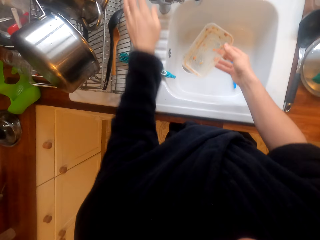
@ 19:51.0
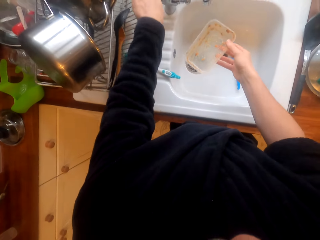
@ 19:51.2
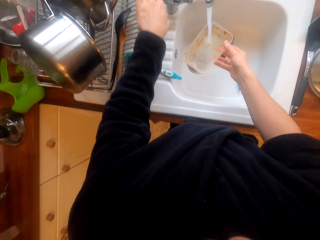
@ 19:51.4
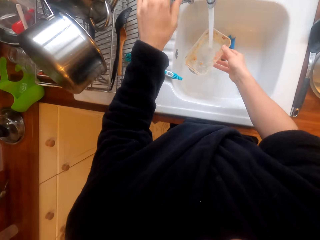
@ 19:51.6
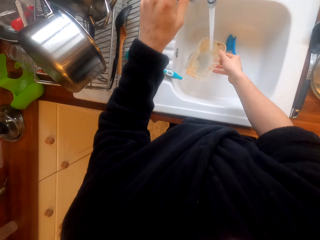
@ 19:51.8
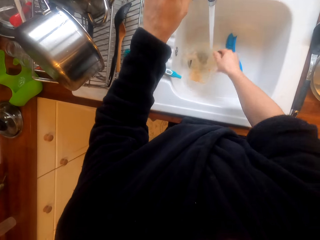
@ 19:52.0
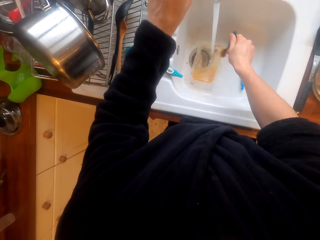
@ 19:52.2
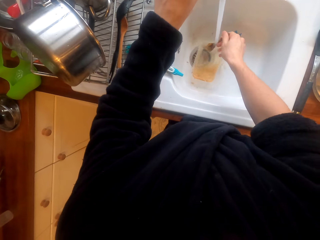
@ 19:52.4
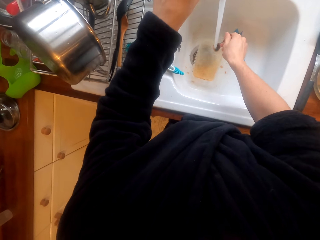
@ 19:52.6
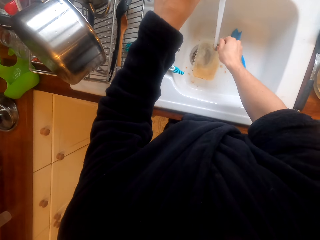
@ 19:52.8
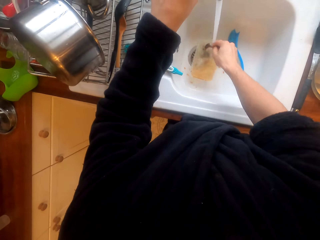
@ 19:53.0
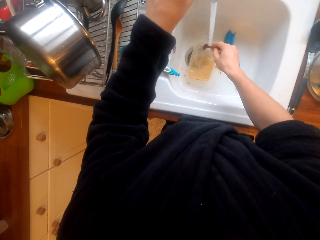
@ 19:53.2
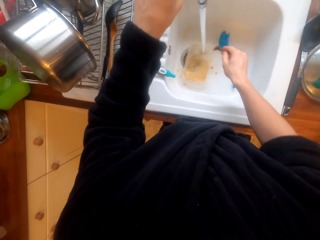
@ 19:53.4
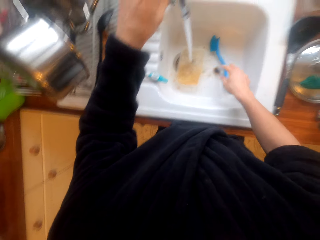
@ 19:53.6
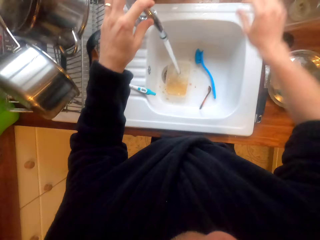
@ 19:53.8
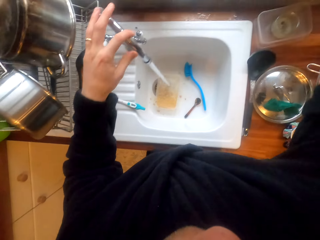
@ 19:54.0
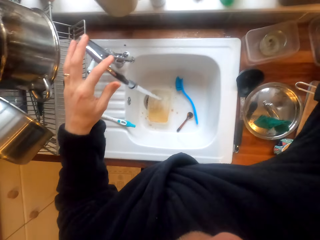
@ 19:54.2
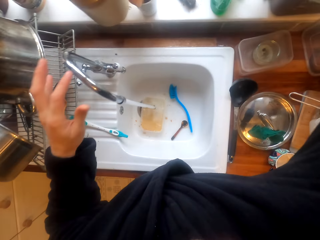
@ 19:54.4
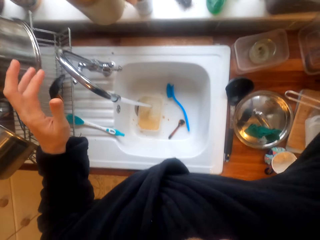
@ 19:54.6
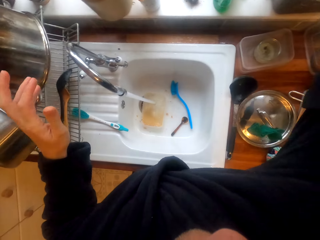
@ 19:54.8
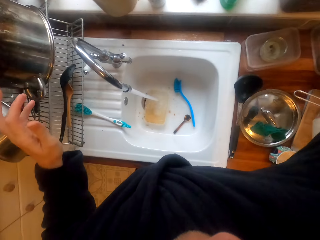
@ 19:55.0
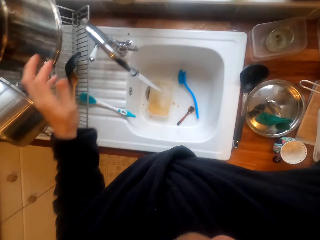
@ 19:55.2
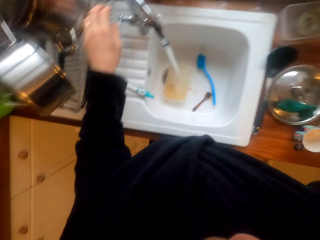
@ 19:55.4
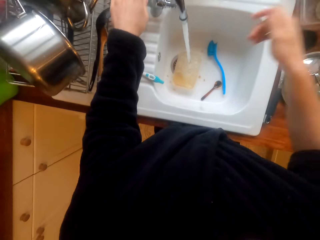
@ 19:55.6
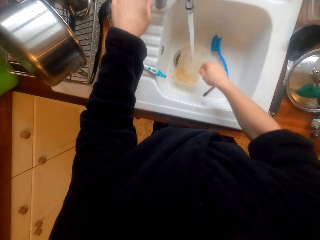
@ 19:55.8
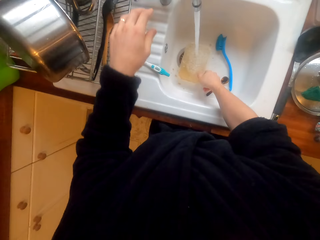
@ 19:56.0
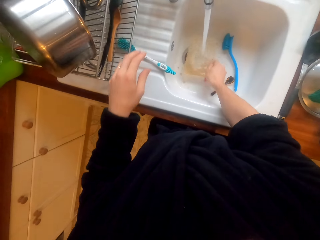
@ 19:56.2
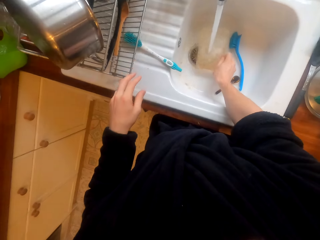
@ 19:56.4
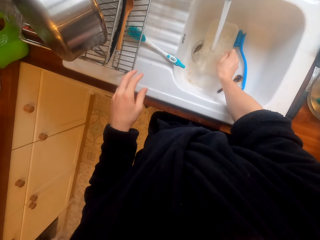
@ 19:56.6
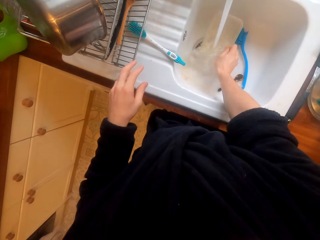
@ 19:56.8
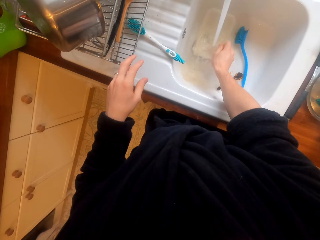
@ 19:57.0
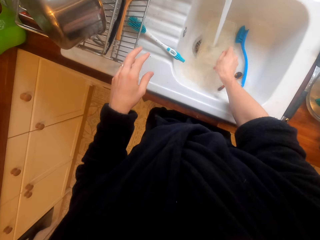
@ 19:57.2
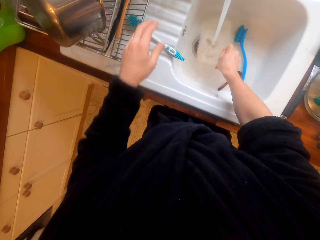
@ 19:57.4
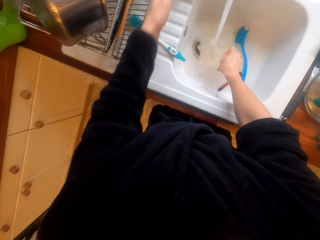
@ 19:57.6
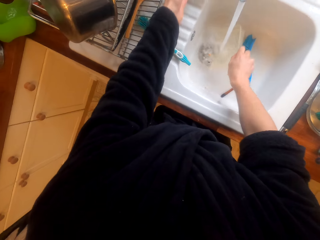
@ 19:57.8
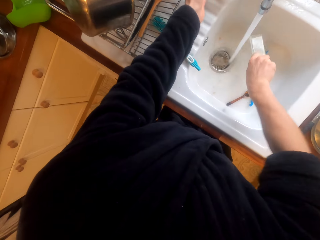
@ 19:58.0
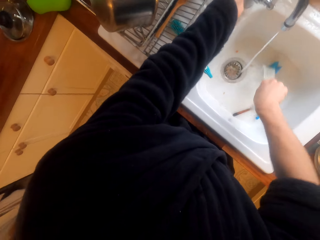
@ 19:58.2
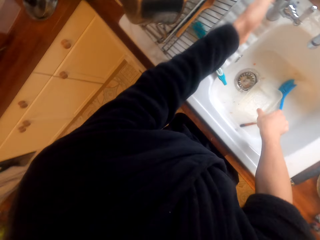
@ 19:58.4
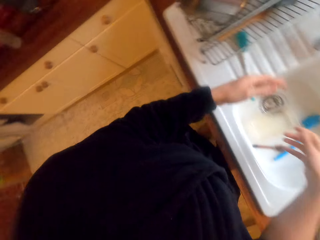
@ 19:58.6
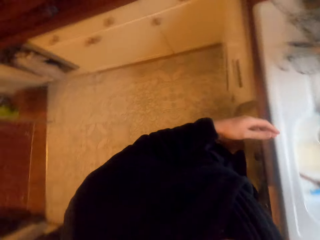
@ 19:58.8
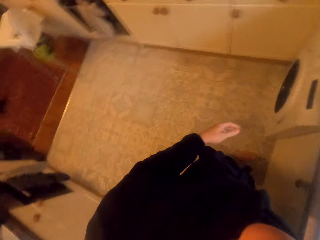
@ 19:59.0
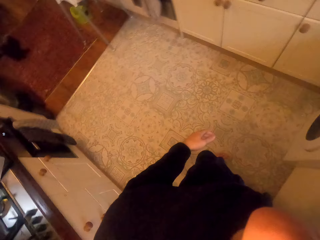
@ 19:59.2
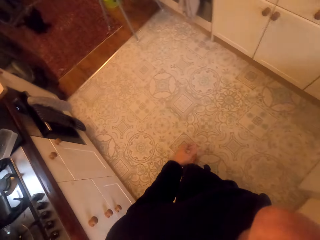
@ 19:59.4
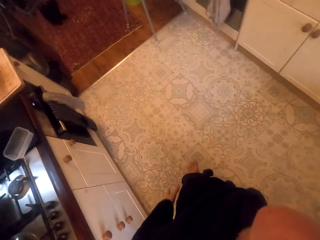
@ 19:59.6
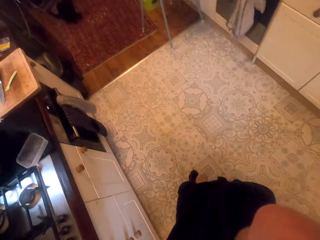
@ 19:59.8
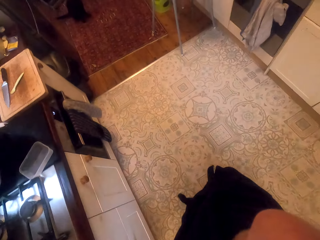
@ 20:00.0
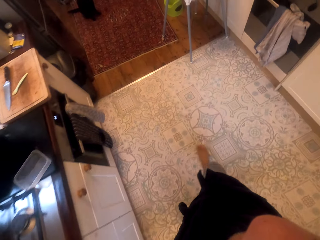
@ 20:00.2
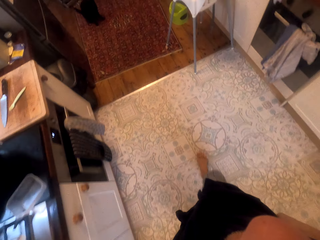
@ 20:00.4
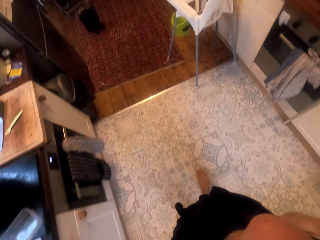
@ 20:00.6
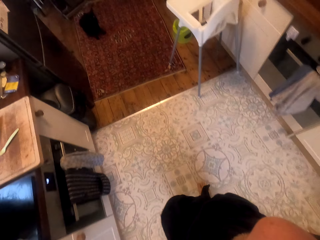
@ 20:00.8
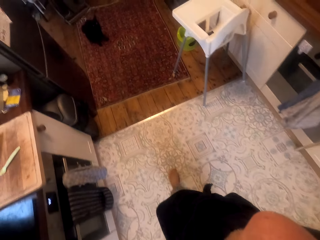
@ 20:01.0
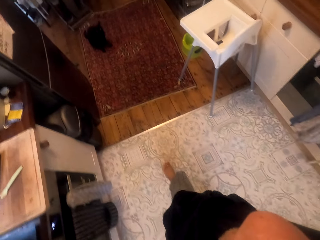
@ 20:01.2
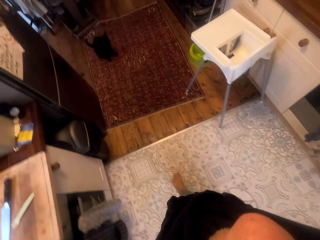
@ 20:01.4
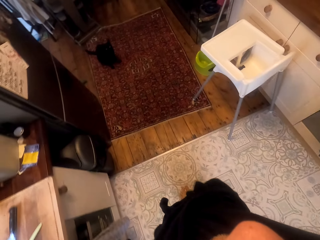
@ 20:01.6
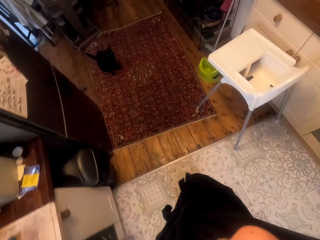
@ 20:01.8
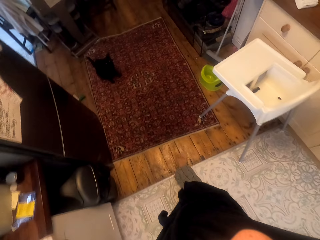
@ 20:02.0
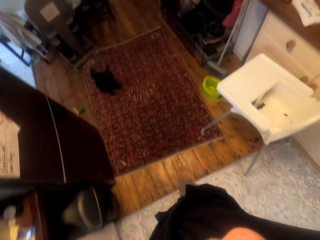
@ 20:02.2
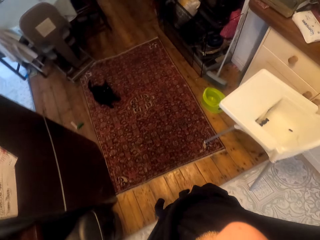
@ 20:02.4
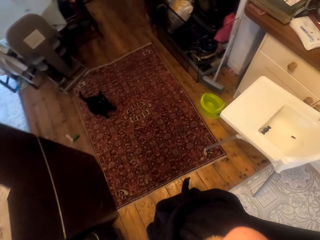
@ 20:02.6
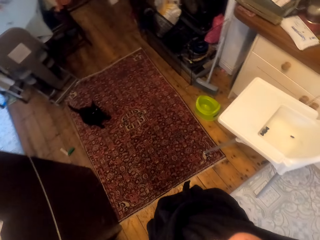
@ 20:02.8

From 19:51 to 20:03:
The camera wearer opens the sink tap, puts the tin in the sink, and washes the spoon. They put the spoon in the sink and wash the tin. They close the tin, close the tap, and walk around.

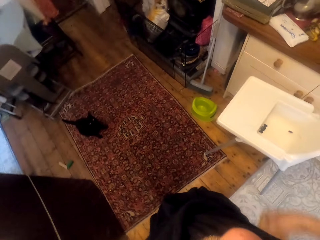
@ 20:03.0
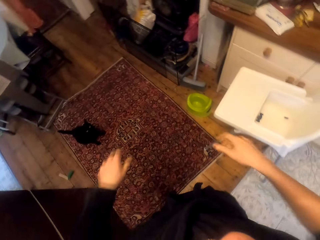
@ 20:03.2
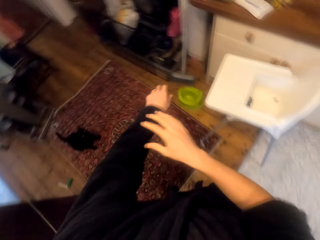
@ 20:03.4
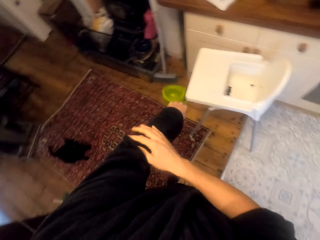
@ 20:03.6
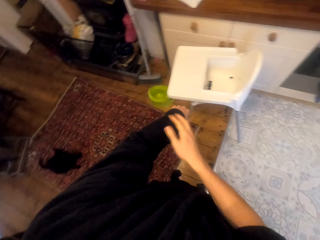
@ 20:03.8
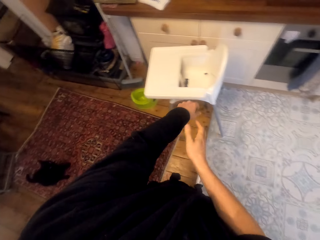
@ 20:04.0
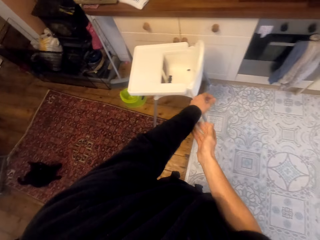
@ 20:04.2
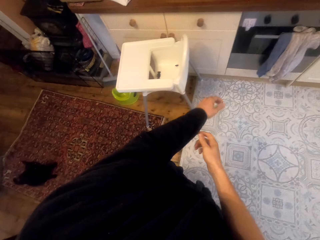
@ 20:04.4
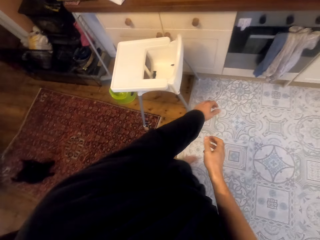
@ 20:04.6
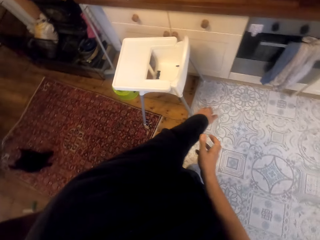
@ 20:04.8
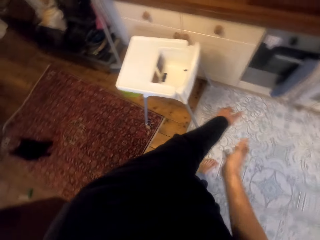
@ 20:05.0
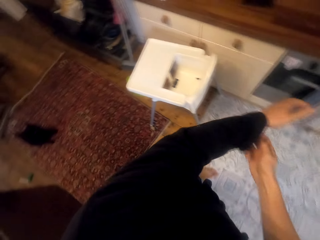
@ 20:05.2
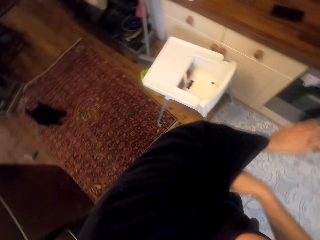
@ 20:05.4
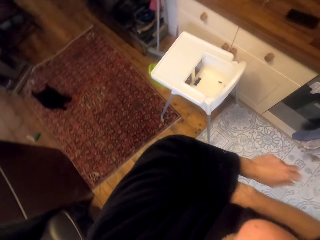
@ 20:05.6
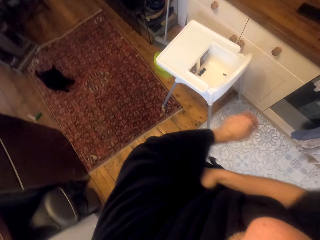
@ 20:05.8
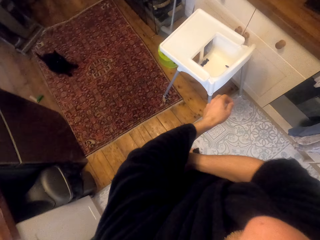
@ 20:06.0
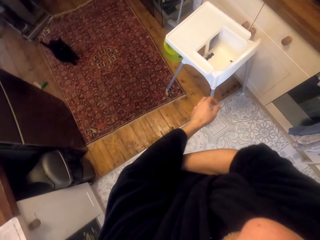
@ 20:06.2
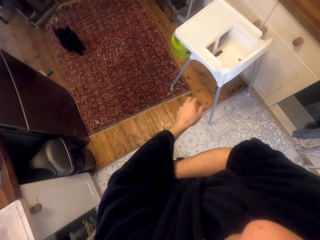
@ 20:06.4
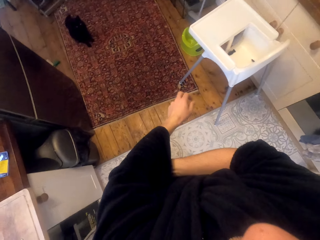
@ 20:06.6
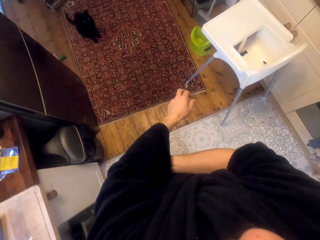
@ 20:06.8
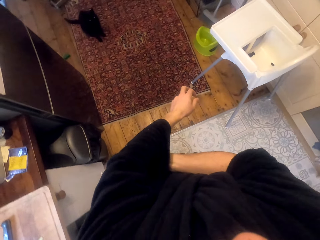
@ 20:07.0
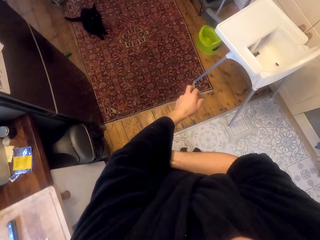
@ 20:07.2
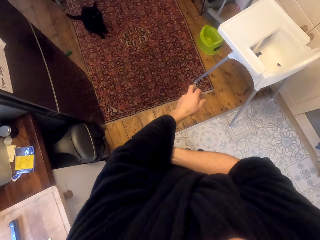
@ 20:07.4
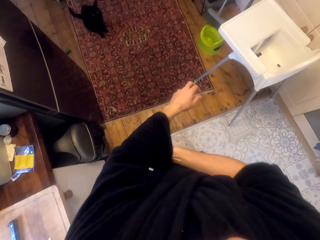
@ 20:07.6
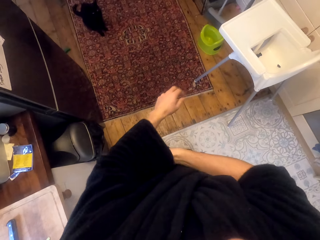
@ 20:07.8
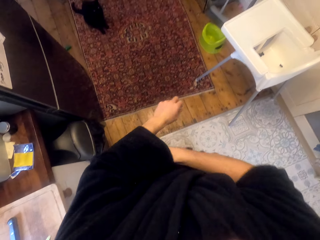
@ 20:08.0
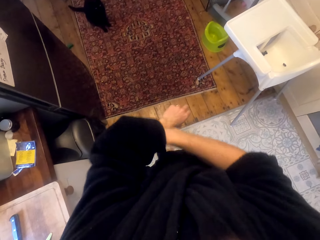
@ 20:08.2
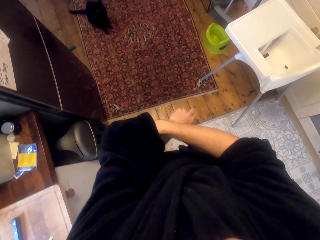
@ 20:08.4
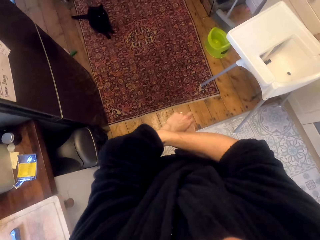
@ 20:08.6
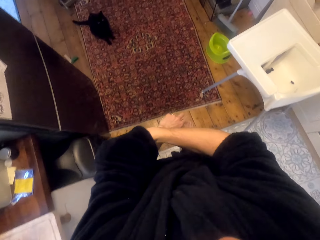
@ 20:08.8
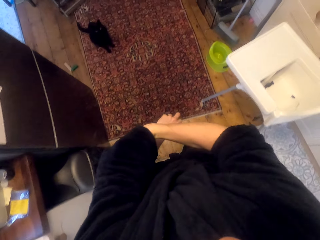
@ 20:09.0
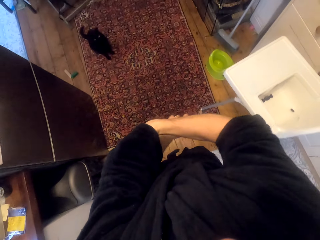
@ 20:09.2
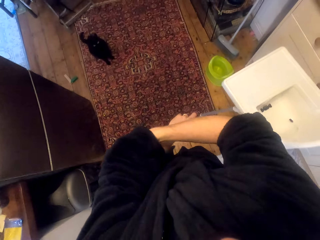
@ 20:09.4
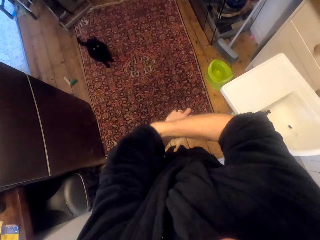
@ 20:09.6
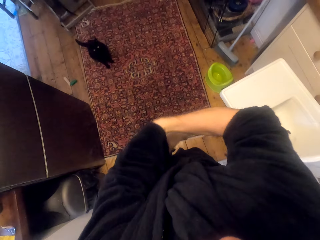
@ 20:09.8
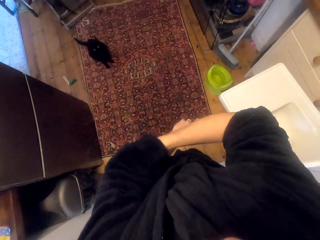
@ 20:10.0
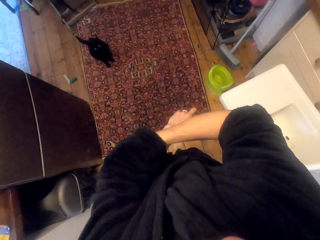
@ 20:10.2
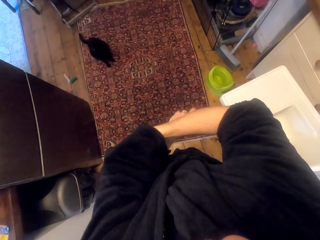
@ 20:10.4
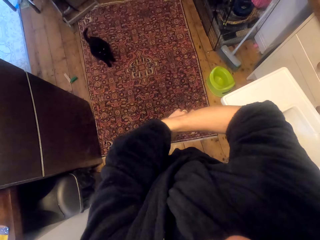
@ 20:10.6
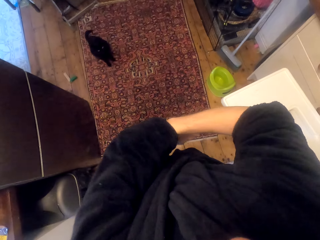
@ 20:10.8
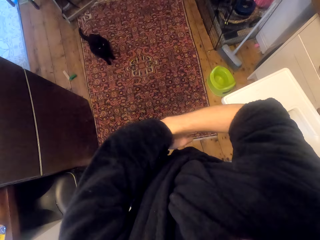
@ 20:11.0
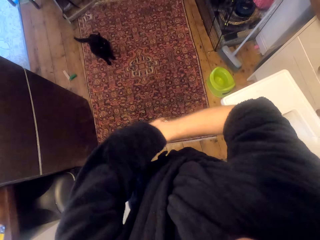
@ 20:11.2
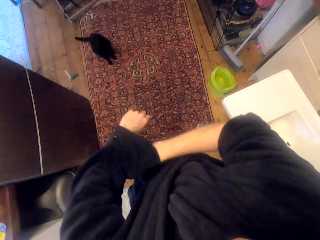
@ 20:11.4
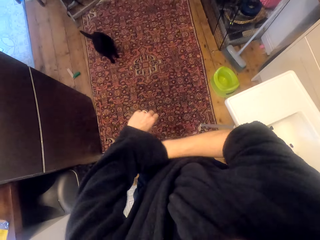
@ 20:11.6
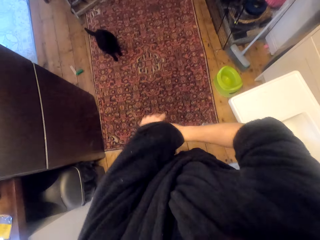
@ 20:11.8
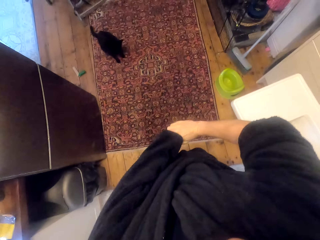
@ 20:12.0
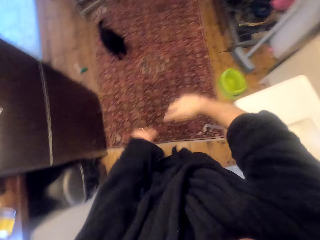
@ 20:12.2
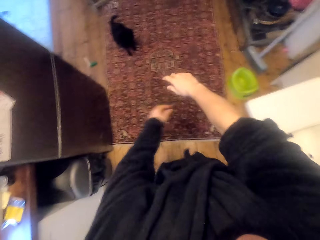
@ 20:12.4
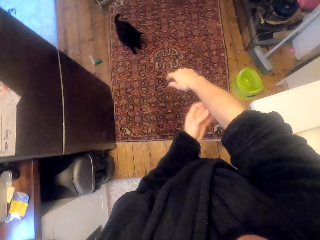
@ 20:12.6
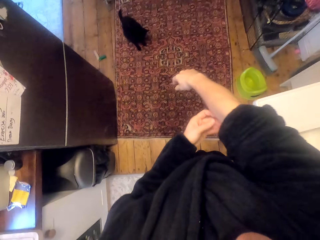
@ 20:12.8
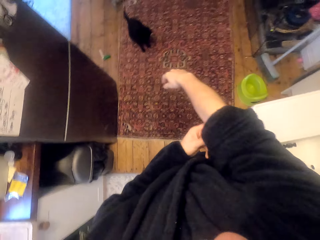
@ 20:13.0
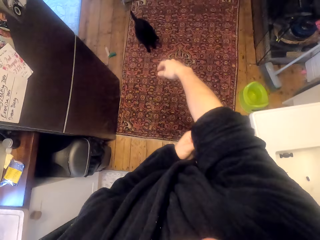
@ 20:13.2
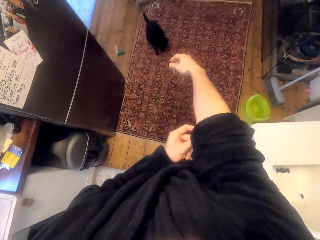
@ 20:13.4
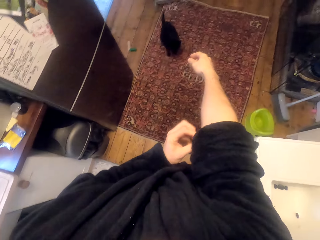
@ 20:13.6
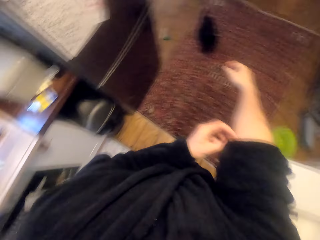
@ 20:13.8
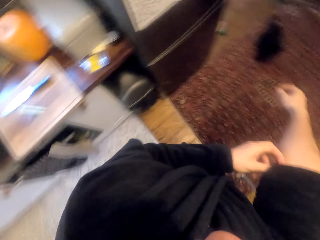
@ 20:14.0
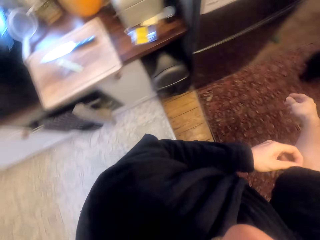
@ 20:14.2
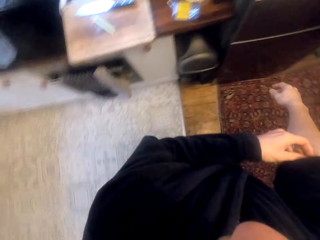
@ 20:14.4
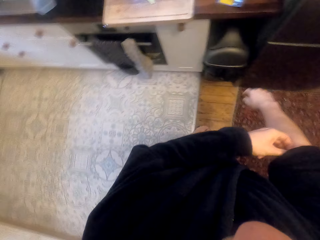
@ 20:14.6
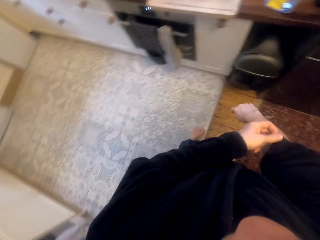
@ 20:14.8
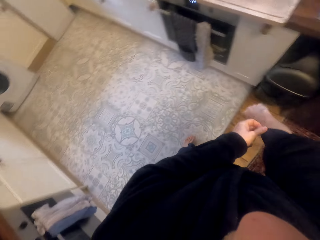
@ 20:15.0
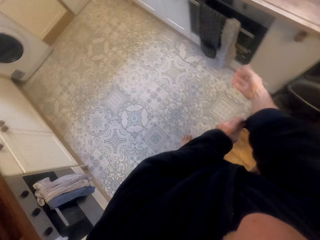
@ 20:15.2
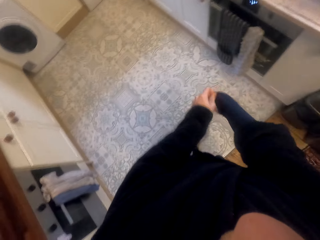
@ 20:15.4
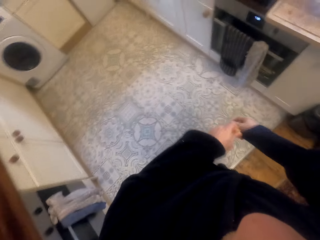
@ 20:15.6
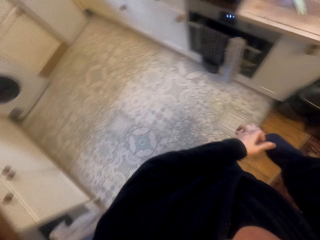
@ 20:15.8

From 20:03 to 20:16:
The camera wearer scratches her arm. She unfolds her cloth. She adjusts her sleeves.
